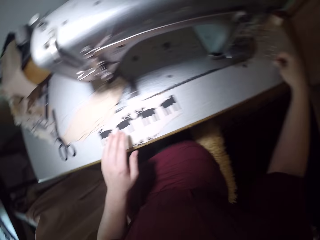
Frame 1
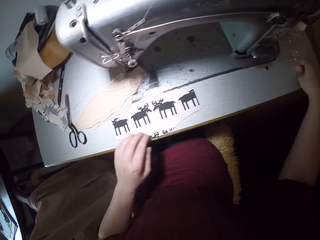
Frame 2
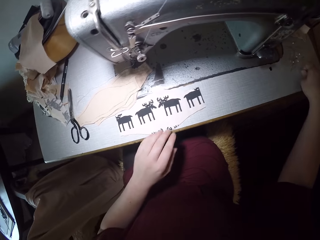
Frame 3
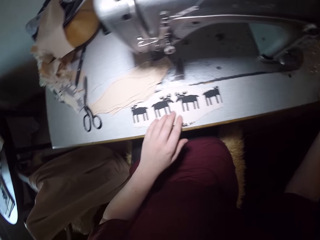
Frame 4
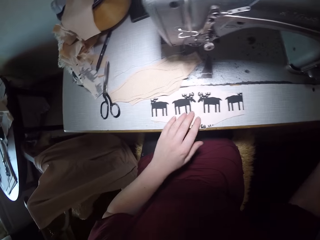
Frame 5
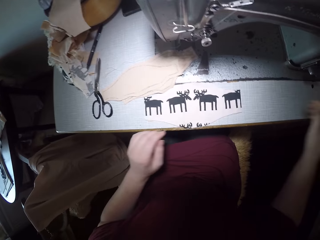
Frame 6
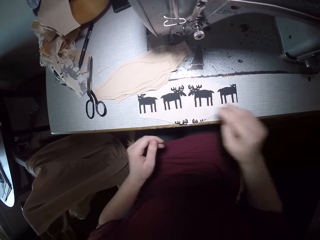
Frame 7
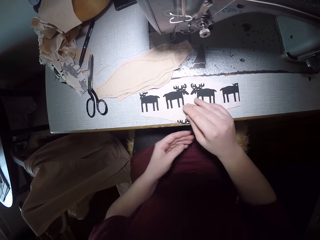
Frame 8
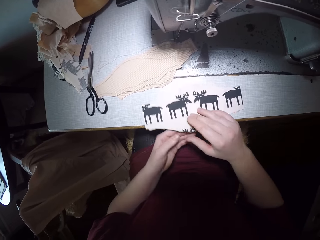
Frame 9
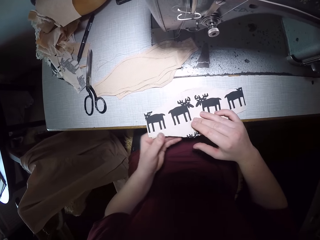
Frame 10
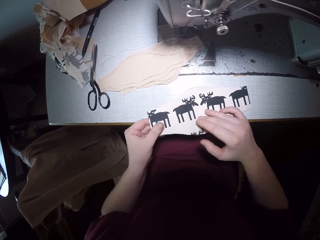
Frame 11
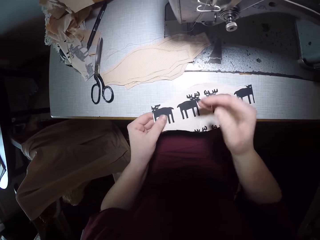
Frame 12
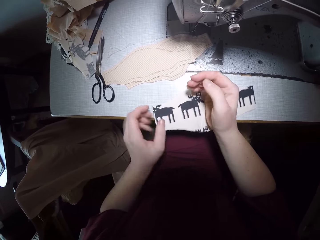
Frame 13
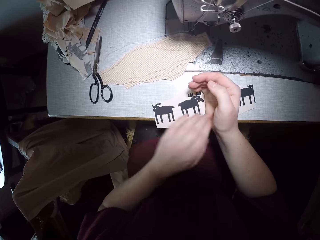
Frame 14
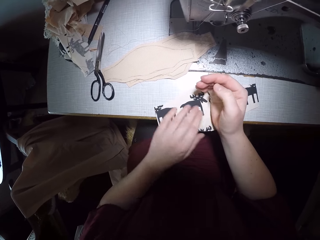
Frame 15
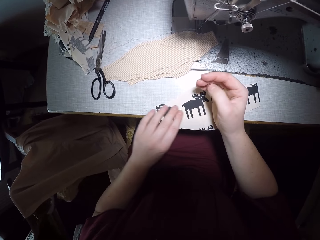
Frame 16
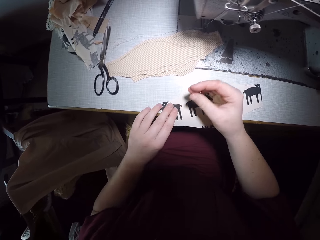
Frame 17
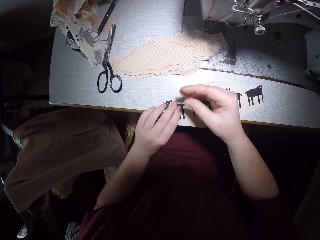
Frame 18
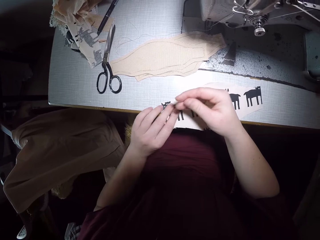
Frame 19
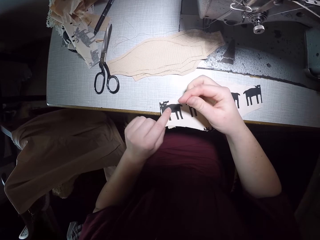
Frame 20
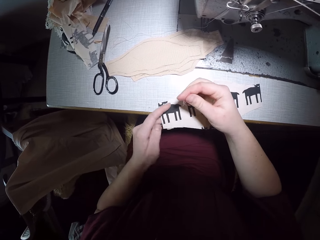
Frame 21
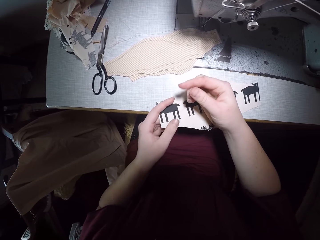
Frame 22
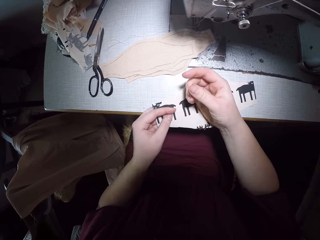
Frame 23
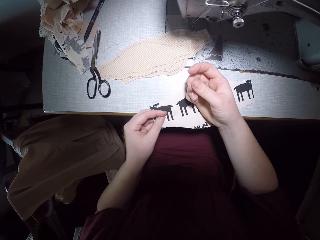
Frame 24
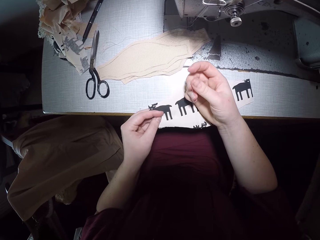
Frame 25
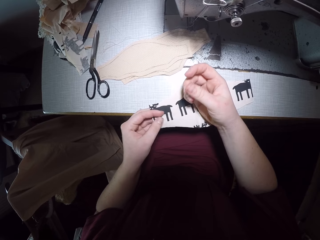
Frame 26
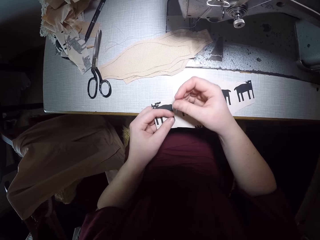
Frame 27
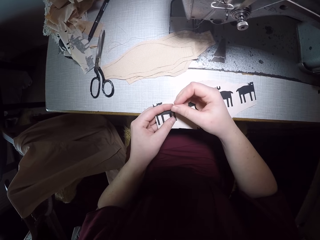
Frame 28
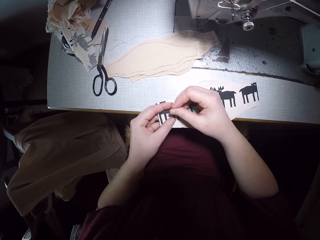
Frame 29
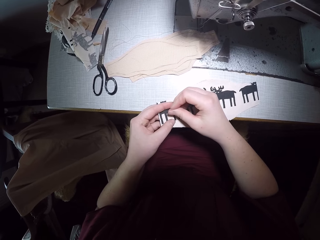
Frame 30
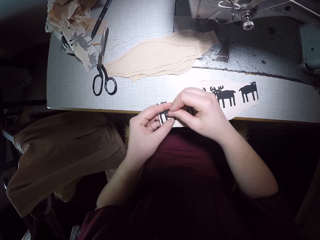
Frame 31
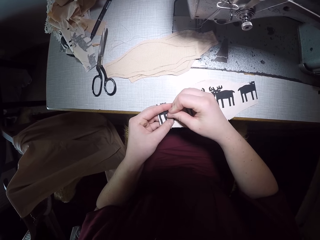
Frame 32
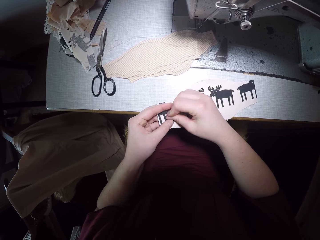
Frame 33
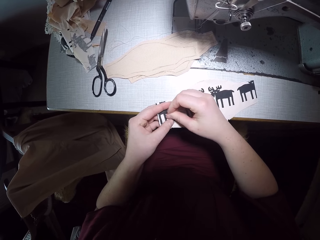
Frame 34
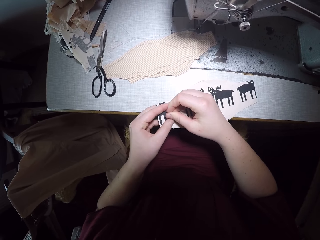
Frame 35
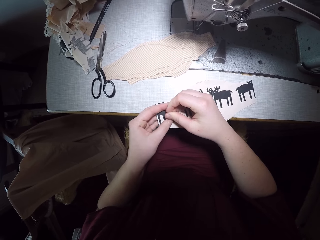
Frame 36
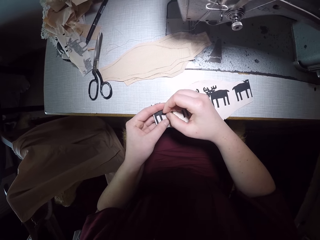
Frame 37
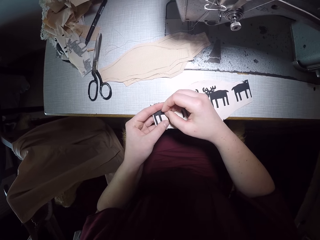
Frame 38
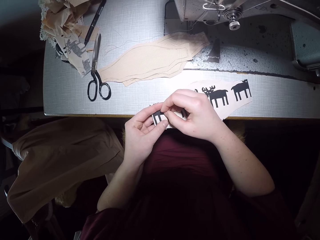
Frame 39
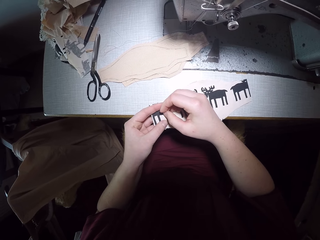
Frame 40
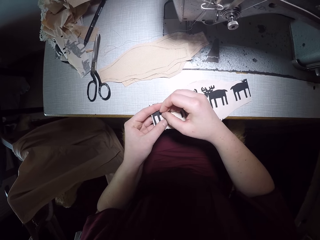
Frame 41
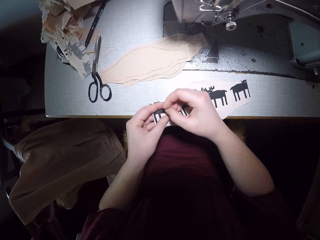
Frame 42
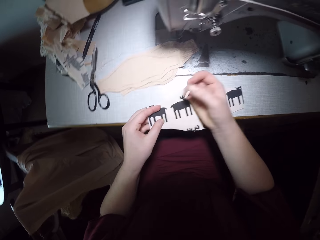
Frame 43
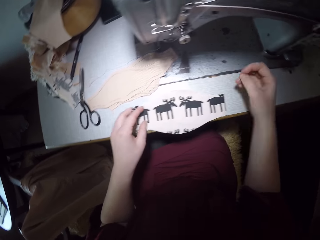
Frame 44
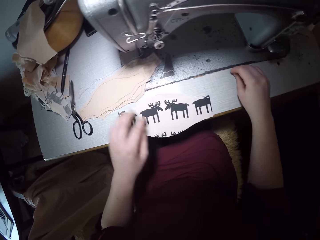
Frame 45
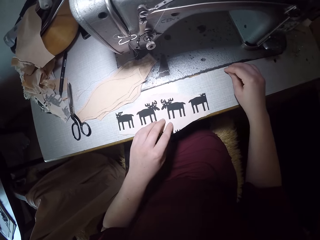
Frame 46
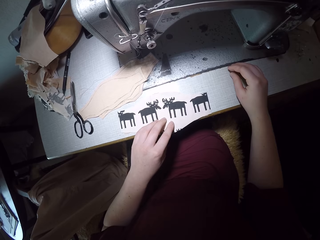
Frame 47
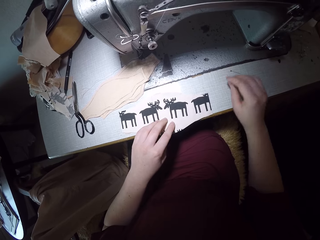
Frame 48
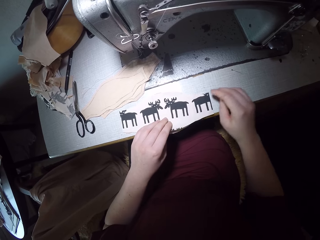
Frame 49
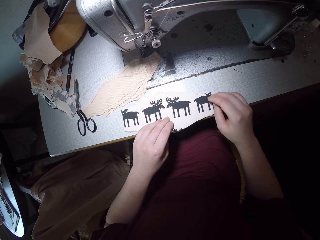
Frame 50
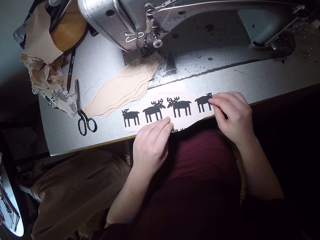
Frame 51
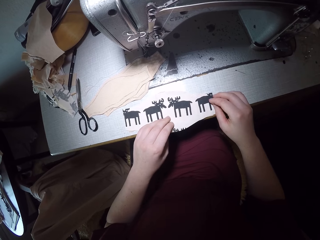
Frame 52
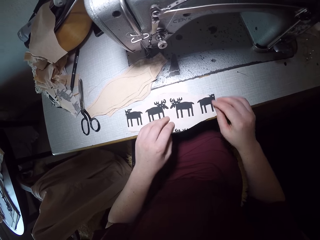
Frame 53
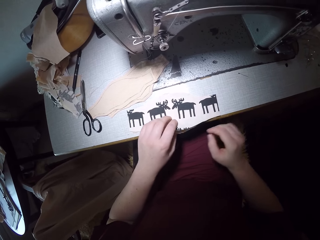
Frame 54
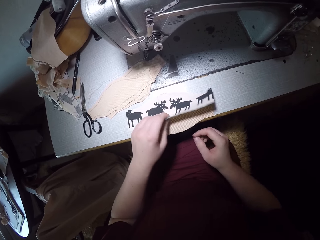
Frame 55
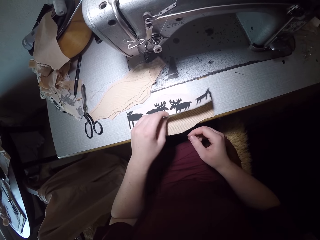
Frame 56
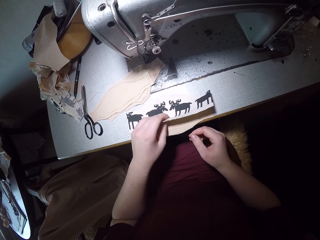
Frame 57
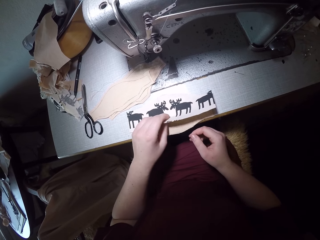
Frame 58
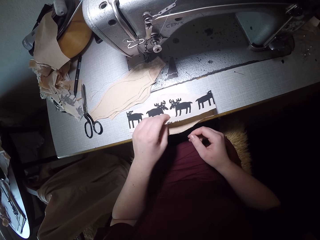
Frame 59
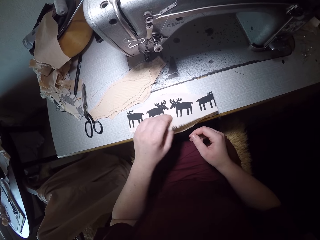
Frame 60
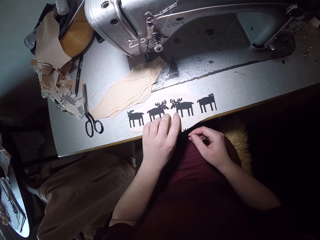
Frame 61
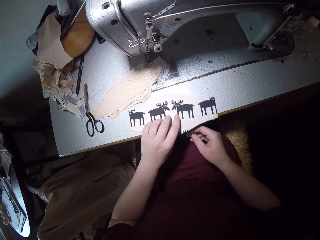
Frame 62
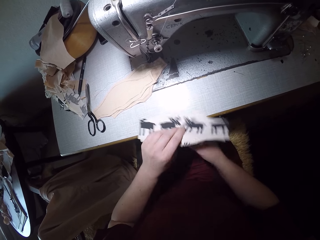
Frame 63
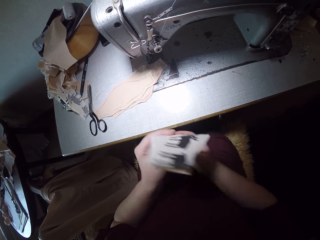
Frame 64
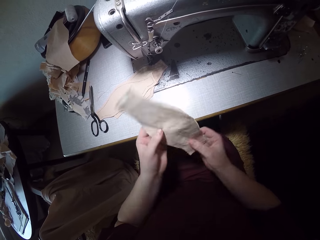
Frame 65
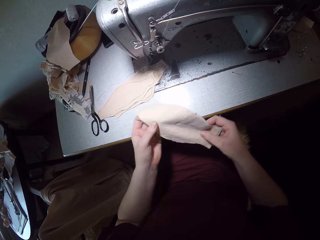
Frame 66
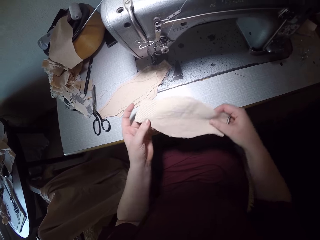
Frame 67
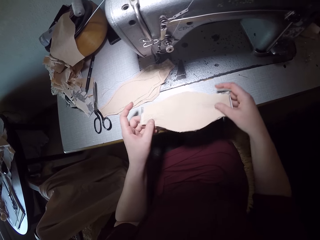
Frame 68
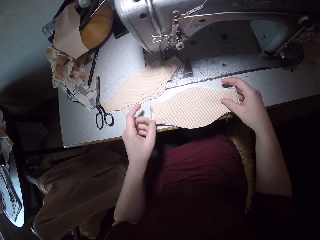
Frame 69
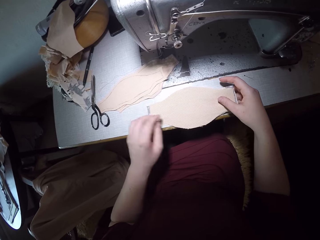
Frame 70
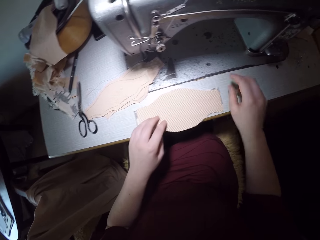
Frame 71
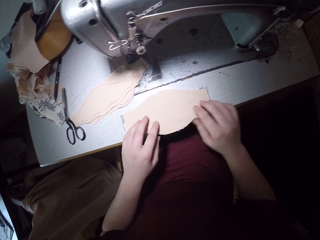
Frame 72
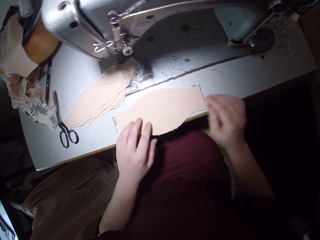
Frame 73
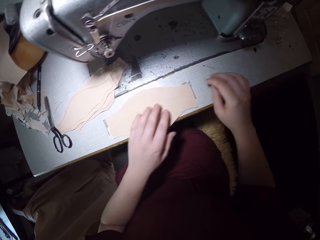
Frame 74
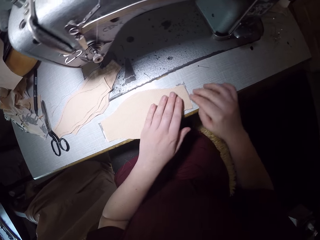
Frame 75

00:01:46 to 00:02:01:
The camera wearer picks up a pin from the right edge of the machine. They pin the fabrics together. They remove the pin. They pin the cloth. They drop the pin beside the fabrics on the sewing machine table. They reset the two fabrics and flip the fabrics.

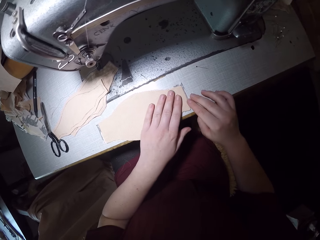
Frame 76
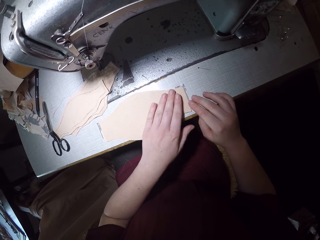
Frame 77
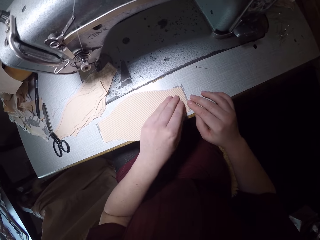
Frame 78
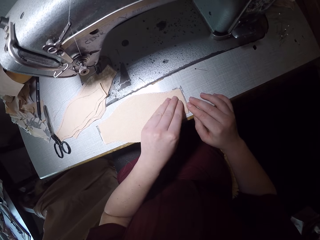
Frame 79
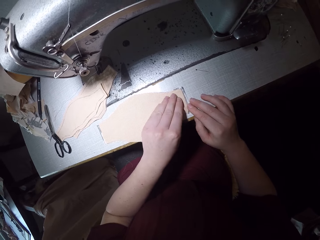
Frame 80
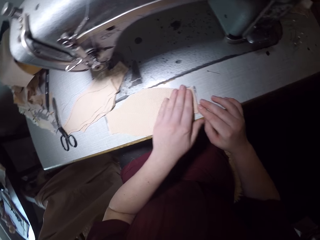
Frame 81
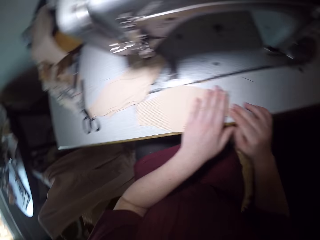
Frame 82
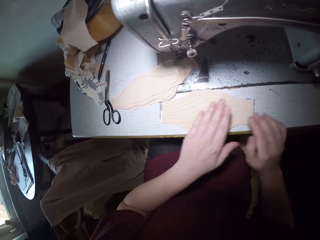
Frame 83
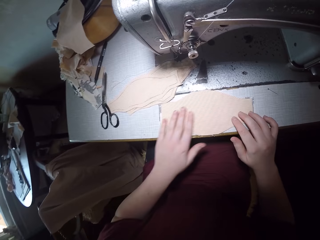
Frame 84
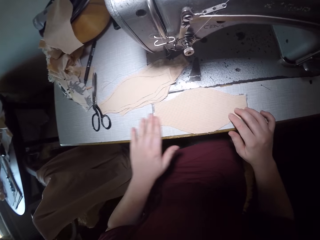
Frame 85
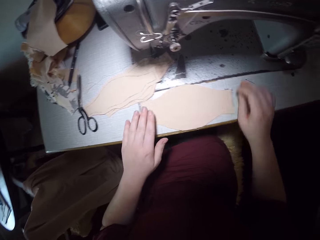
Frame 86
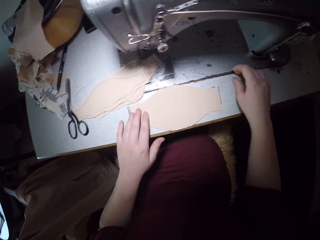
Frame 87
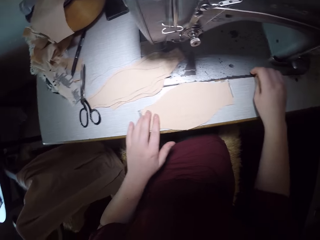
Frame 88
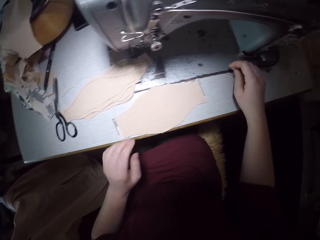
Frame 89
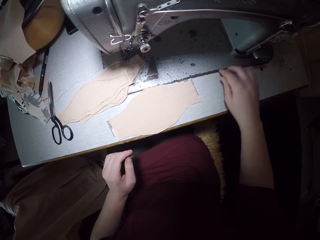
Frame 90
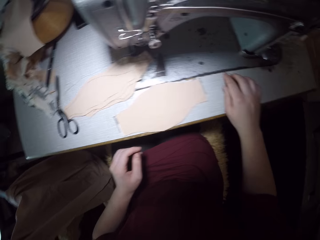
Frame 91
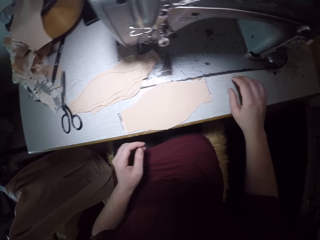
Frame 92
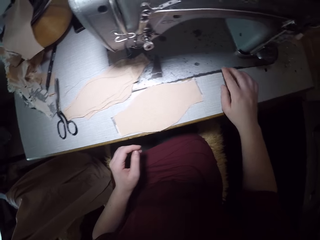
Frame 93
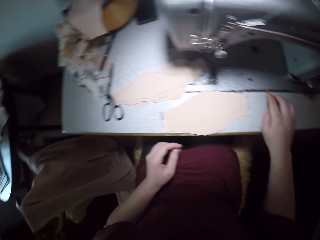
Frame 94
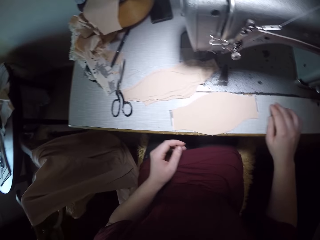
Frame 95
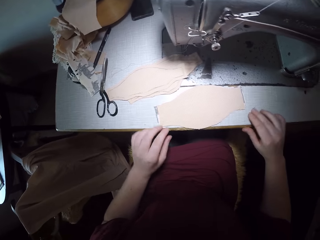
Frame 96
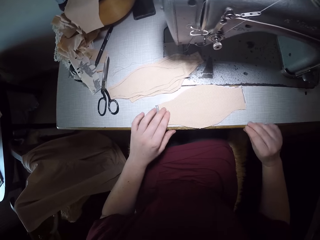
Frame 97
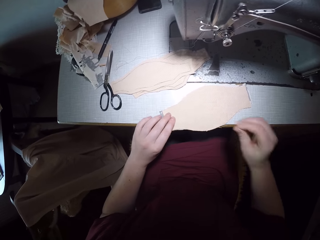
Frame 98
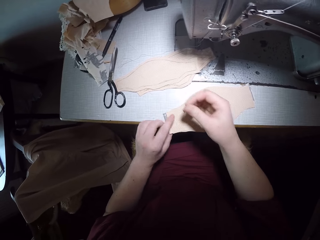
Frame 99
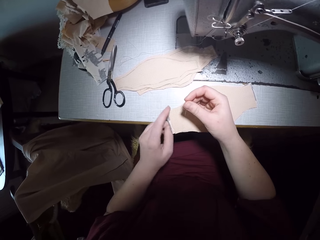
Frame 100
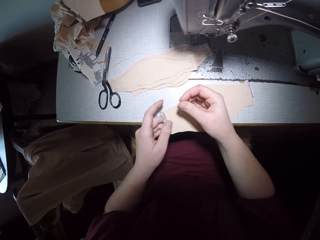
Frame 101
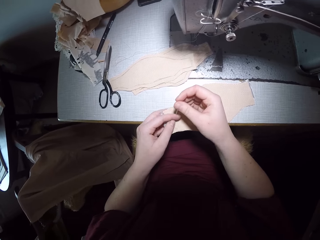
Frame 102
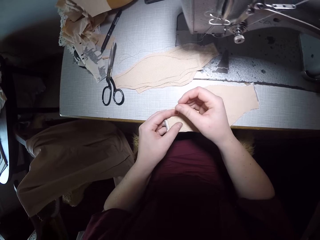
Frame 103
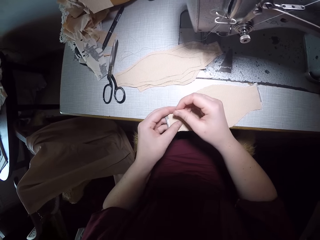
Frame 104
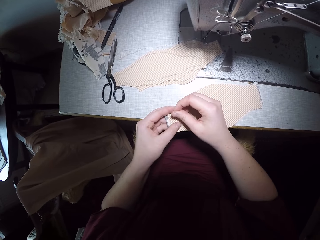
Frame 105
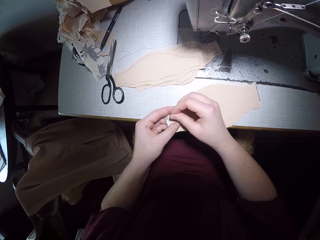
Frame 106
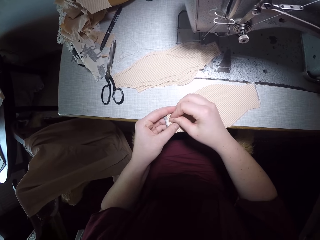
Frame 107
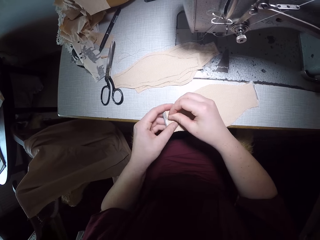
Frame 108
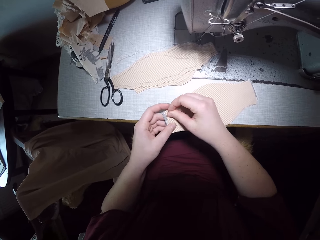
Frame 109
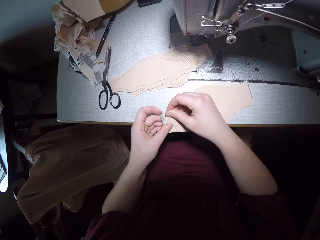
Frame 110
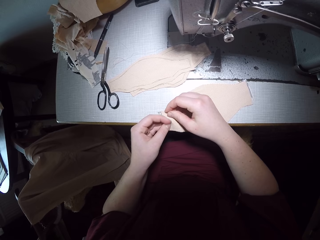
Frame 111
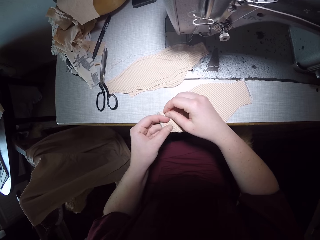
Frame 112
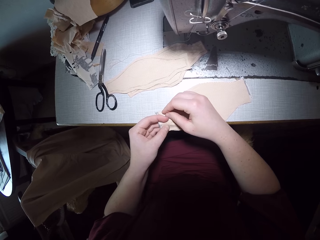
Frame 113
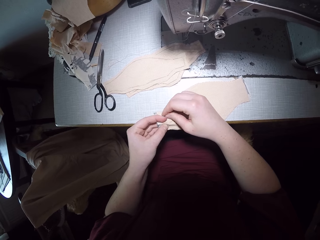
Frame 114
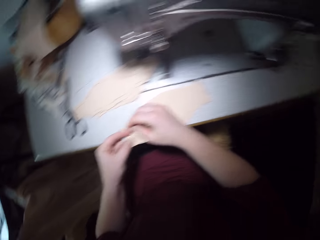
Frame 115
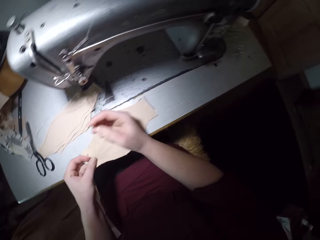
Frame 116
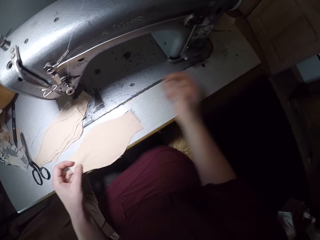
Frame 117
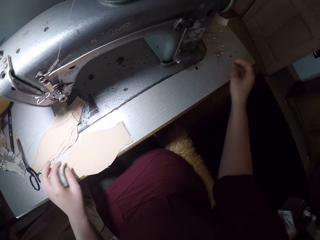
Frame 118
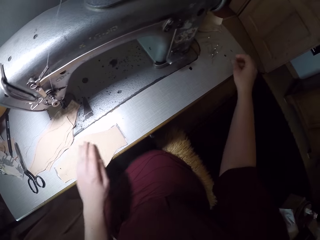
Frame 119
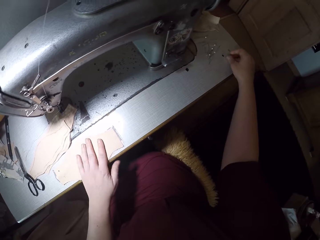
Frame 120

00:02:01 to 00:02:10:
The camera wearer picks up the pin. They pin the fabrics together.
